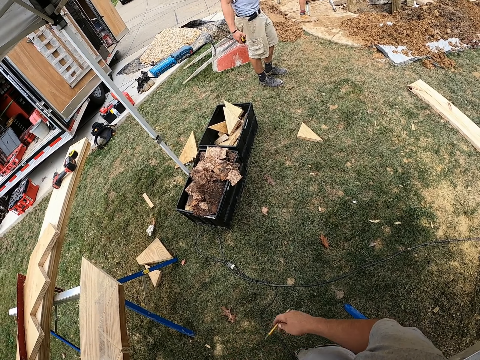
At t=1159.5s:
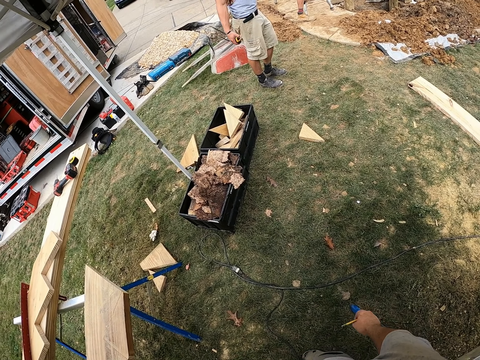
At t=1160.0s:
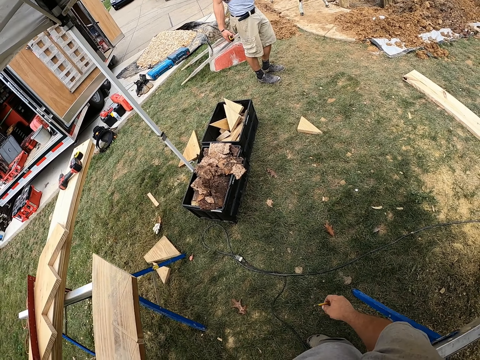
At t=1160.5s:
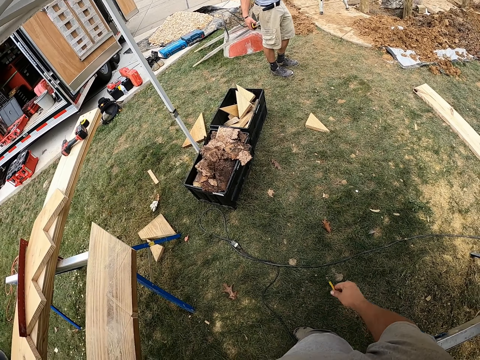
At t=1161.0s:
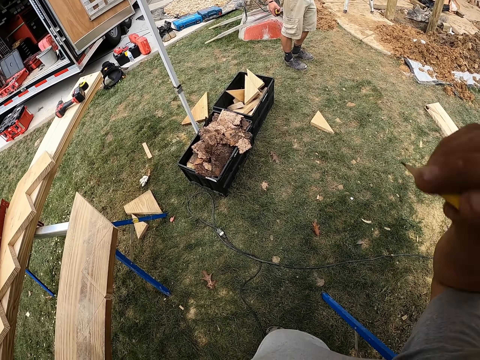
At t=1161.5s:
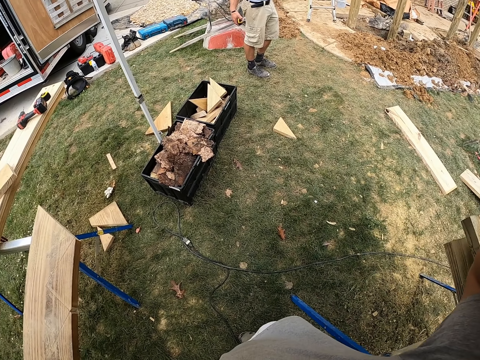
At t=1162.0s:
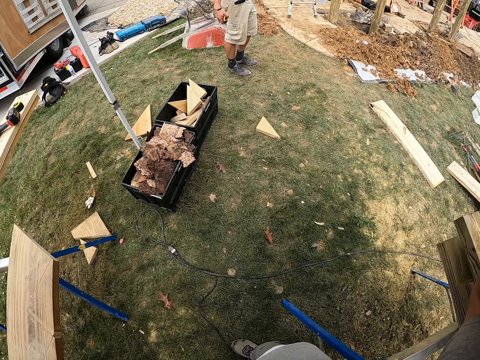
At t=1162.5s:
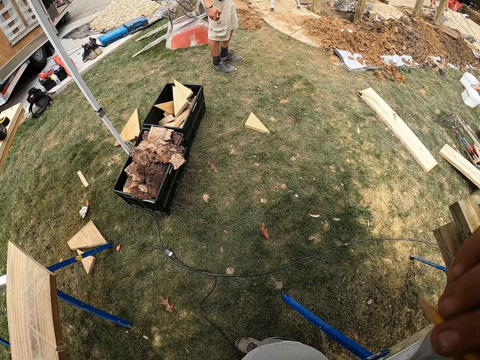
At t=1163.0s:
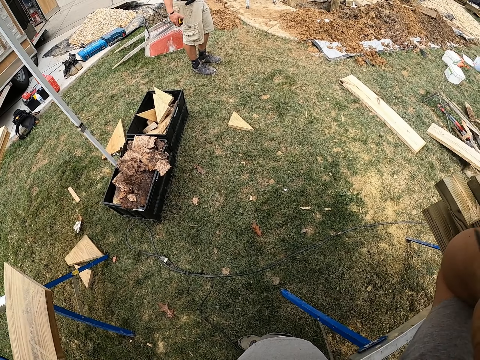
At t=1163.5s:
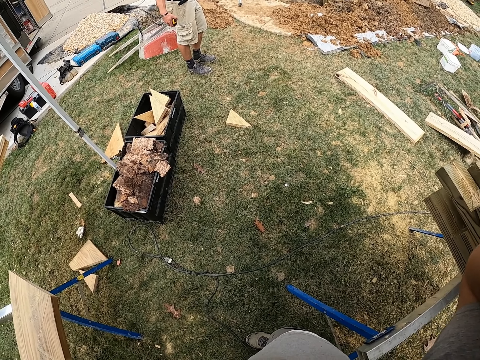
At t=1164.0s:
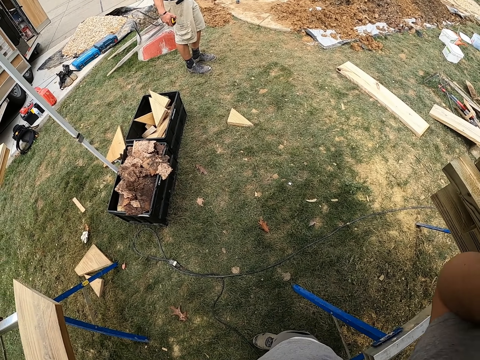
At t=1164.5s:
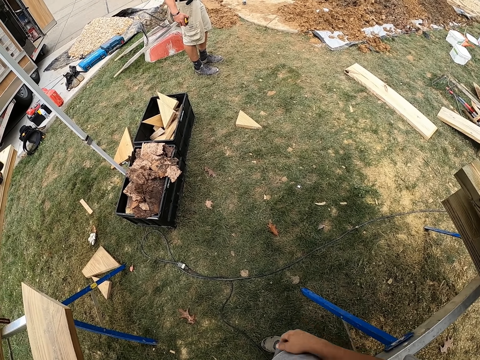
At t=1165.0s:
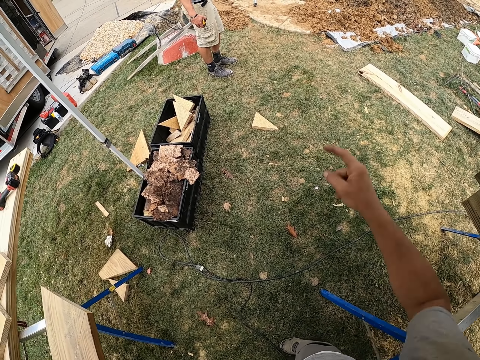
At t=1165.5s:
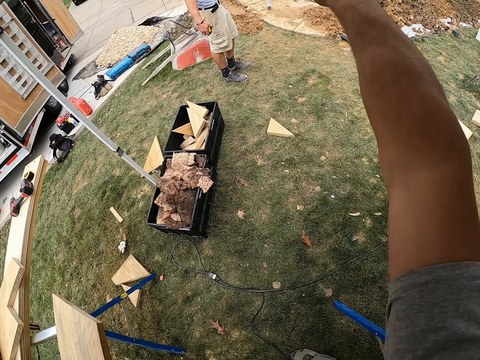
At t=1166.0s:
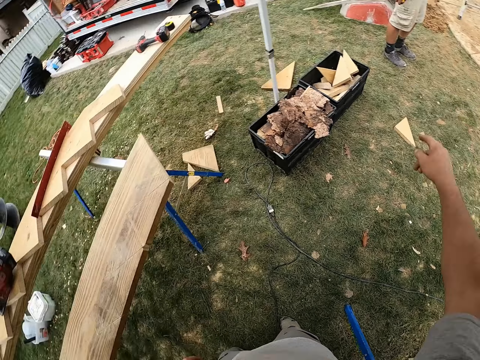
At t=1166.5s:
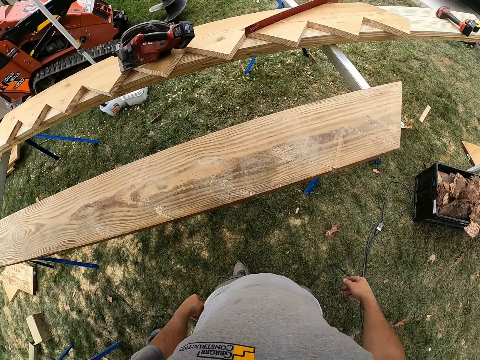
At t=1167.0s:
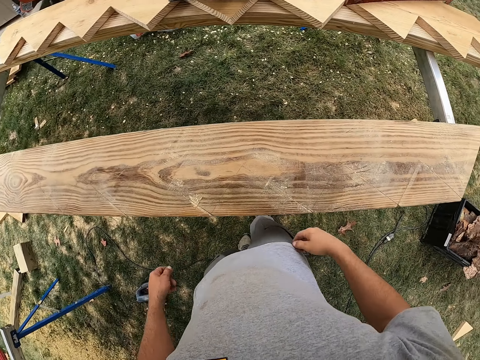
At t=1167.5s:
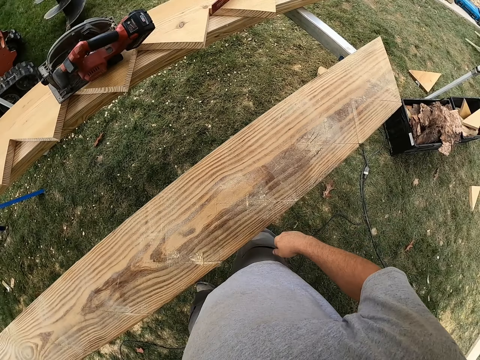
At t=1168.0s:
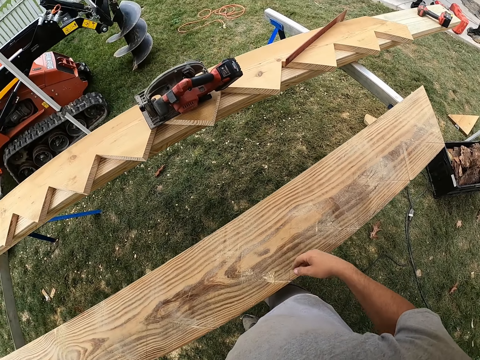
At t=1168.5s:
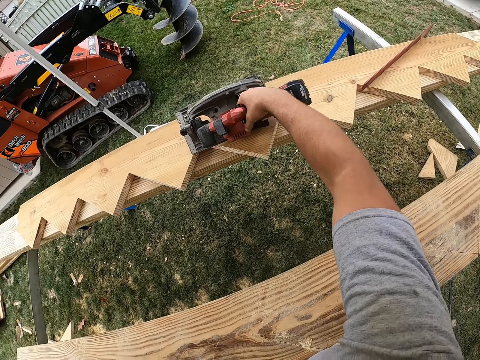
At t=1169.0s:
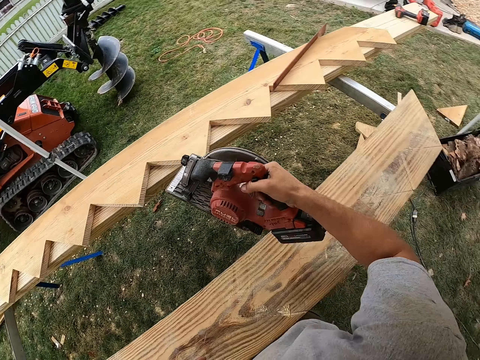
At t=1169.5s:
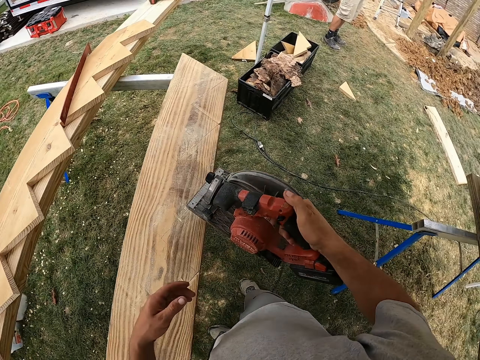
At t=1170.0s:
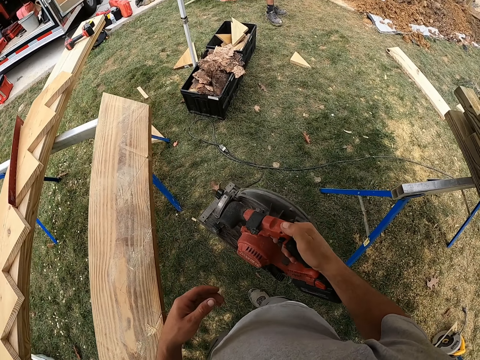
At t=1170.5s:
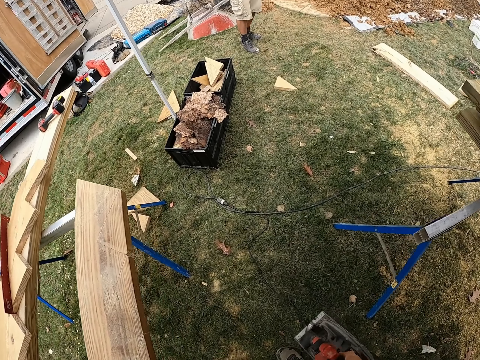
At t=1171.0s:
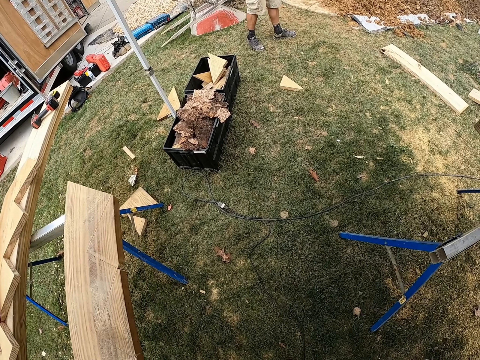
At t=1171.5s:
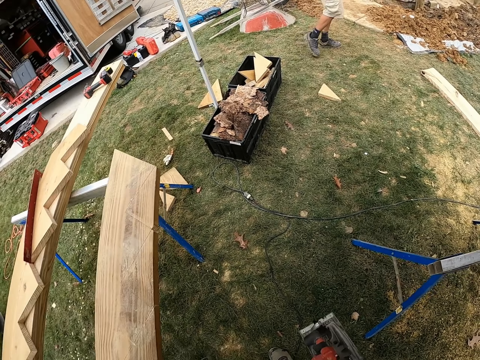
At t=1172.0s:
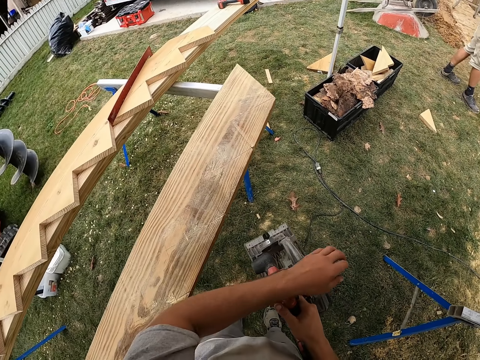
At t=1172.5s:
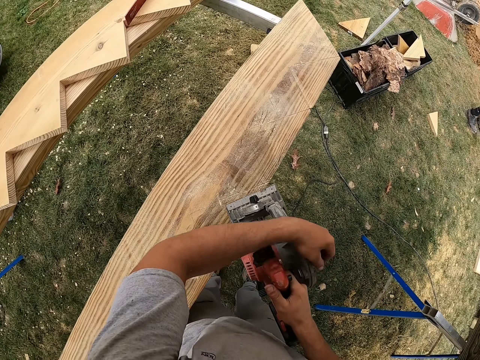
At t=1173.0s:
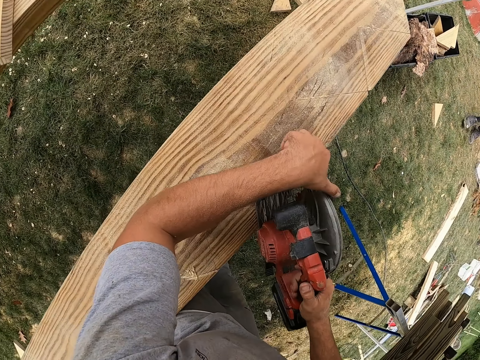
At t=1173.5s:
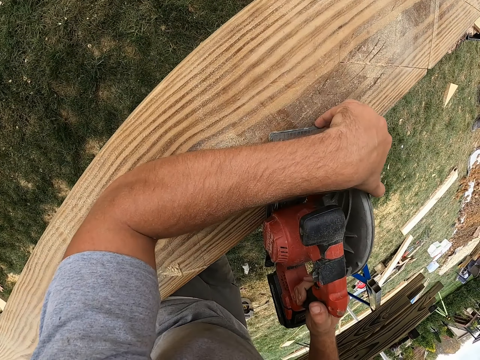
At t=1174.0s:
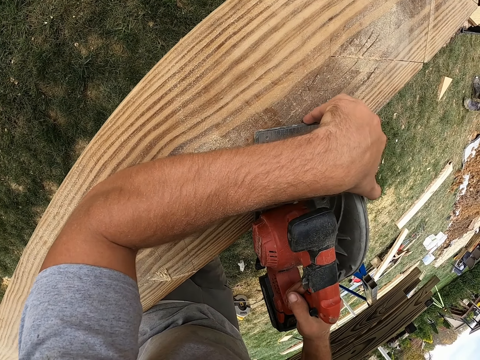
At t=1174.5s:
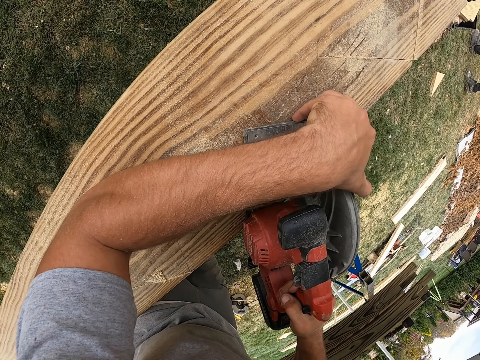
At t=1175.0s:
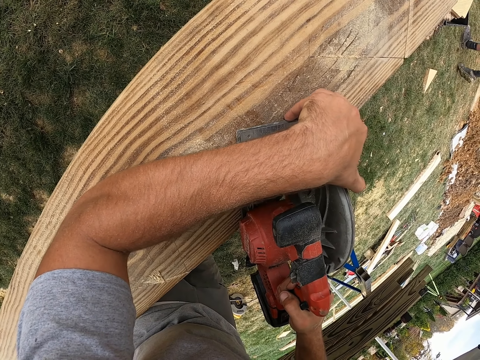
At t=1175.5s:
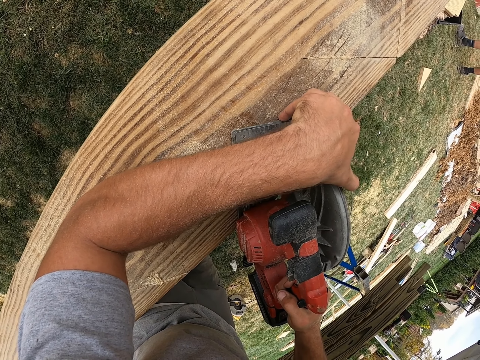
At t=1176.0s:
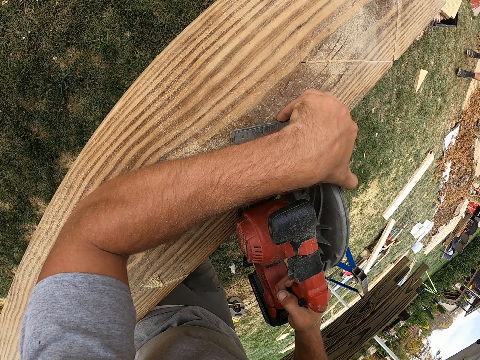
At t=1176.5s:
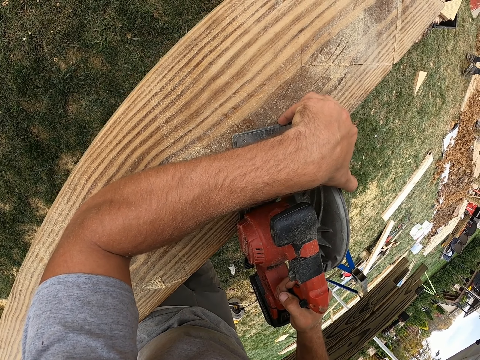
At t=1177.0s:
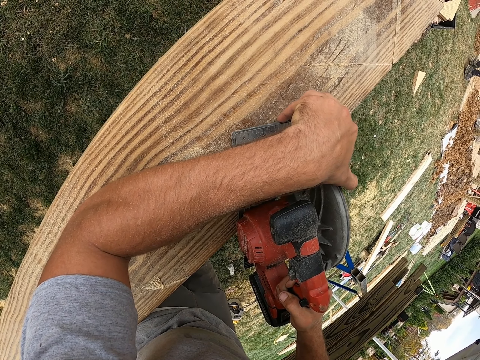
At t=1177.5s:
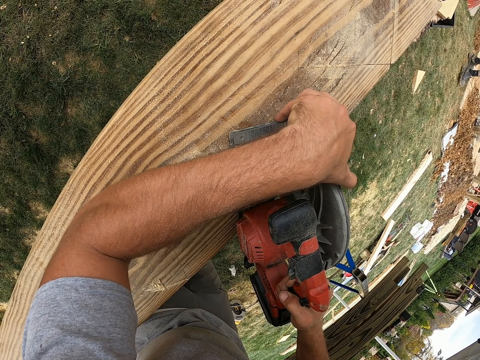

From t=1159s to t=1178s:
The camera wearer lifts a hand, drops the hand, lifts the hand. They move. They pick up a wood cutter or saw. They adjust the wood cutter. They cut the wood with the saw. A man walks.

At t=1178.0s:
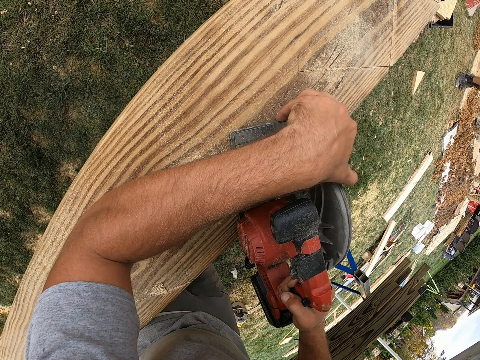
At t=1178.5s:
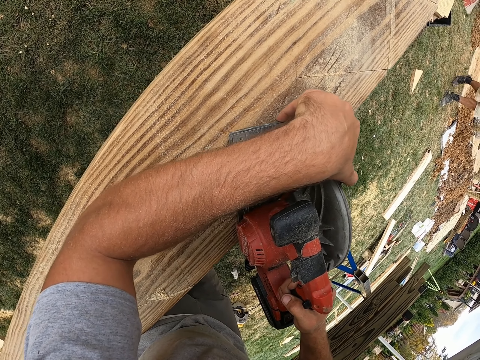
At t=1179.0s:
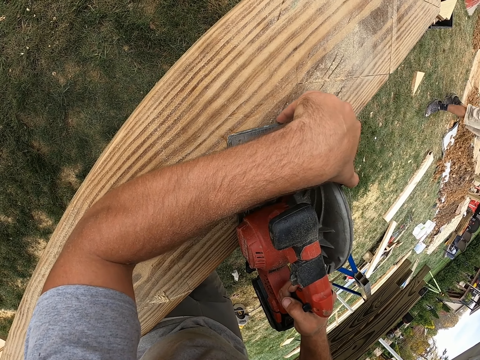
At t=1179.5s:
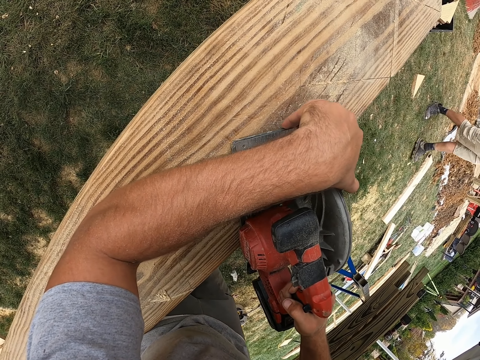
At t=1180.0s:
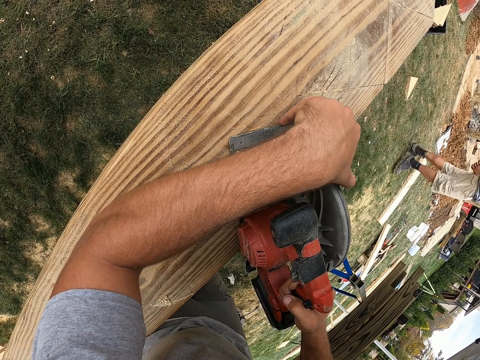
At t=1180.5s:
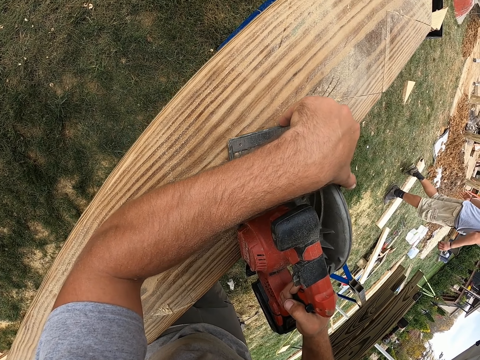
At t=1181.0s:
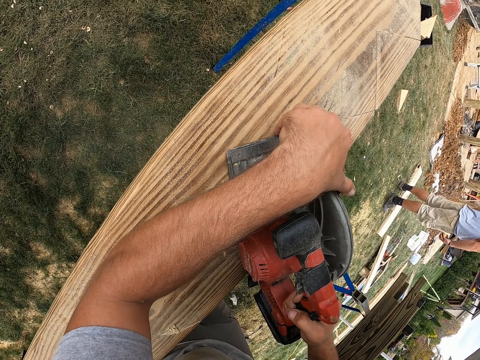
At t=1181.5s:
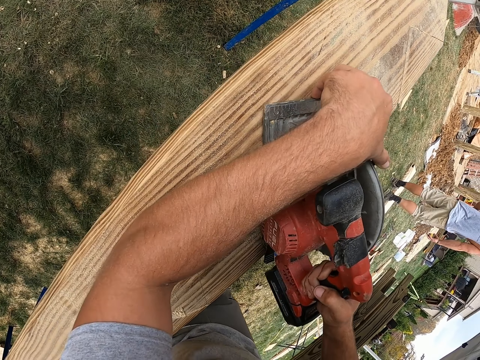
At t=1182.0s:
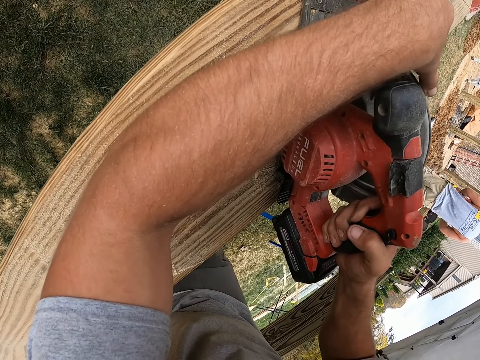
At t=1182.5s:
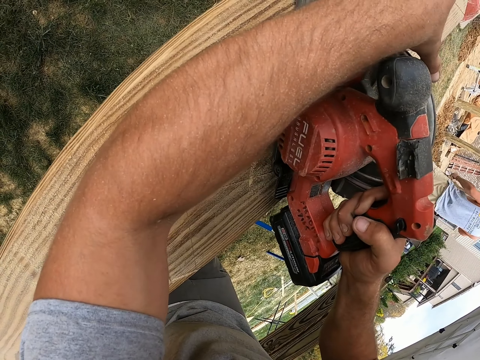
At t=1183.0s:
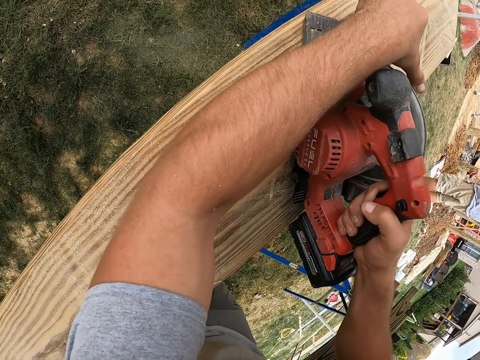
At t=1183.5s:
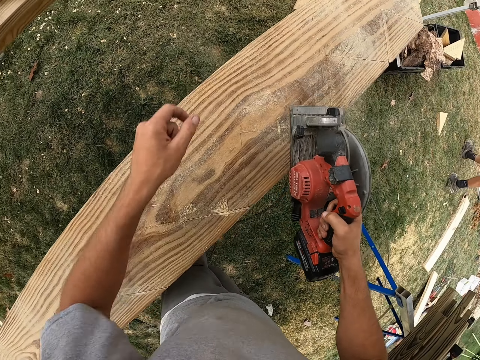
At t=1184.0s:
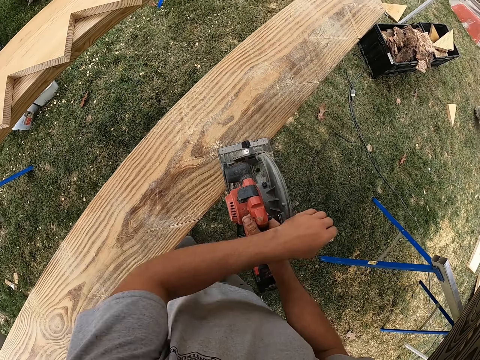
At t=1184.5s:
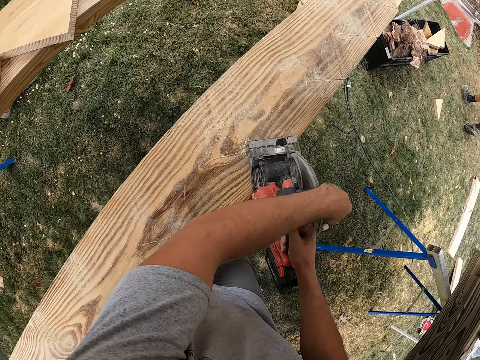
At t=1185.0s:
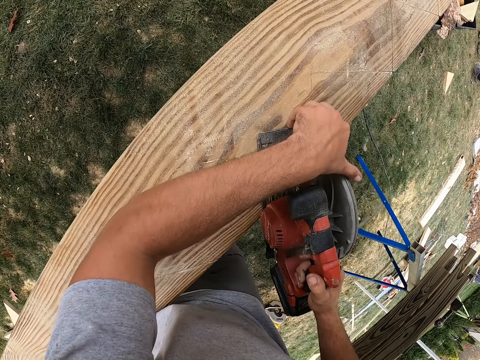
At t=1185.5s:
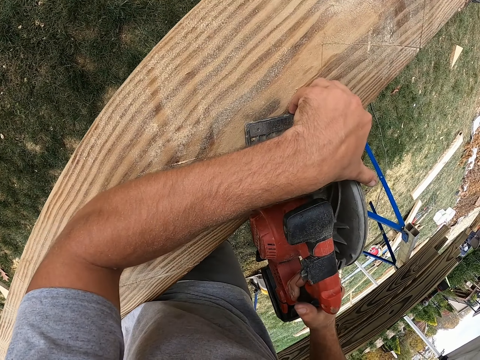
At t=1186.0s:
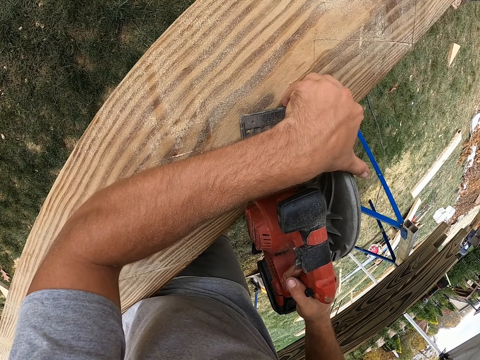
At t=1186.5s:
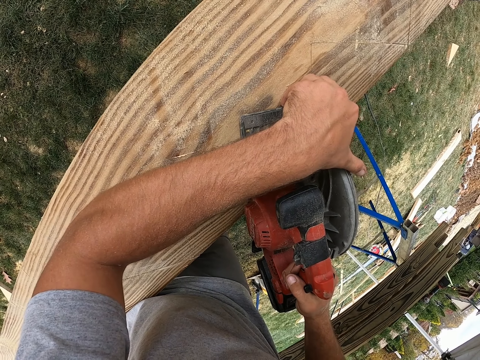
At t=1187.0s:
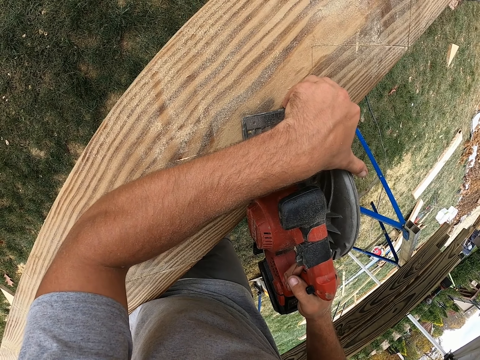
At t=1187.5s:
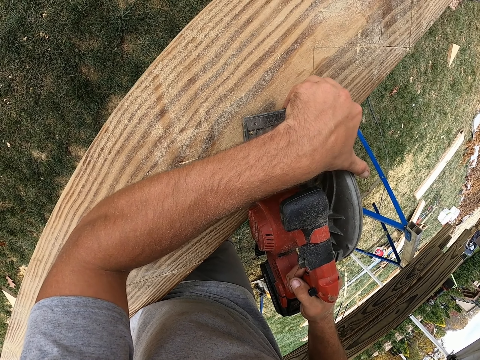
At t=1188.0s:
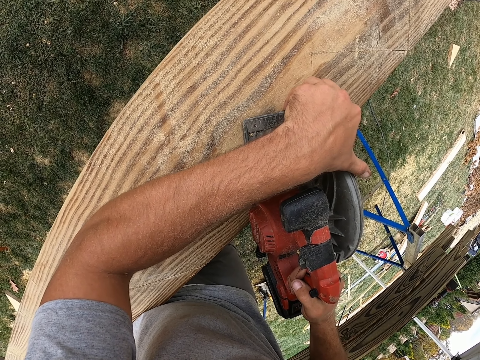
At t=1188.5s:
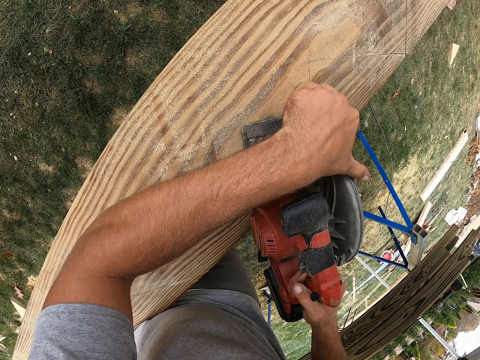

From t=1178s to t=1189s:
The camera wearer lifts the wood cutter. They adjust the wood cutter and cut the wood.
